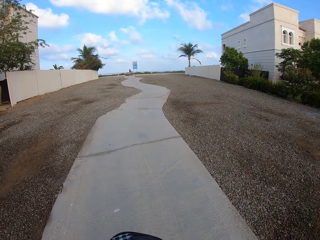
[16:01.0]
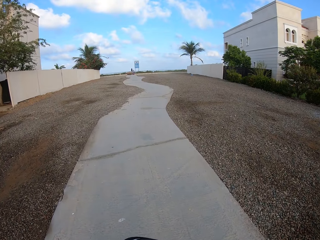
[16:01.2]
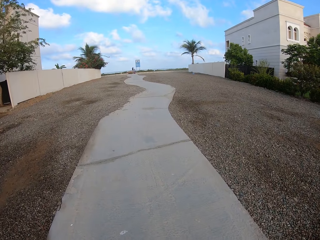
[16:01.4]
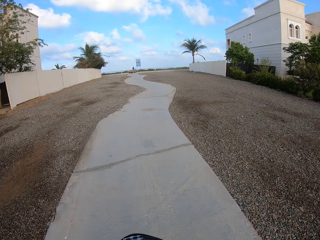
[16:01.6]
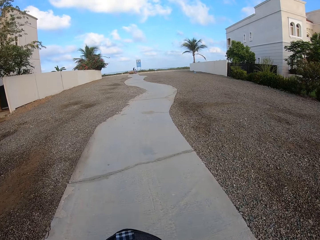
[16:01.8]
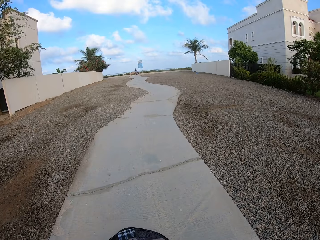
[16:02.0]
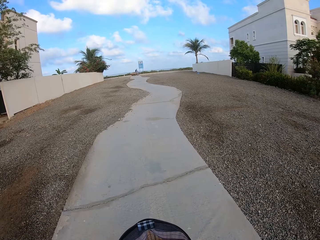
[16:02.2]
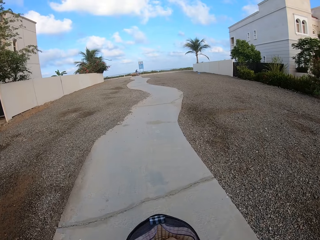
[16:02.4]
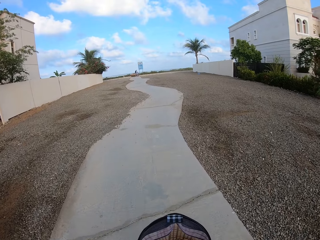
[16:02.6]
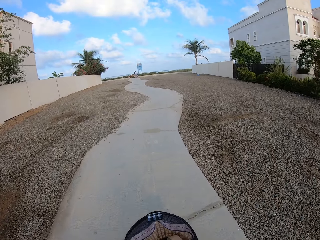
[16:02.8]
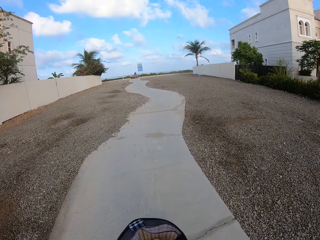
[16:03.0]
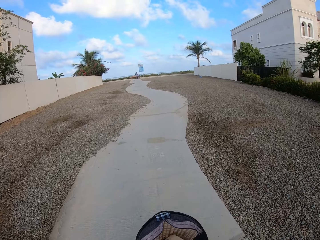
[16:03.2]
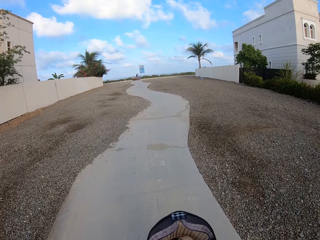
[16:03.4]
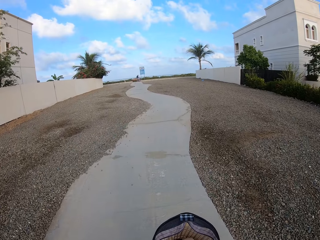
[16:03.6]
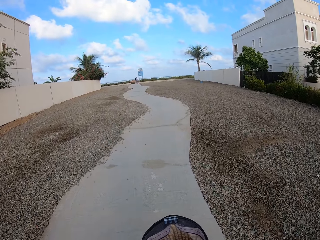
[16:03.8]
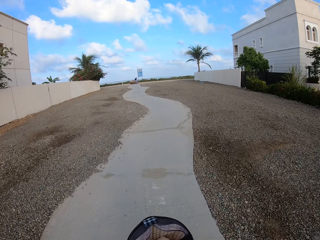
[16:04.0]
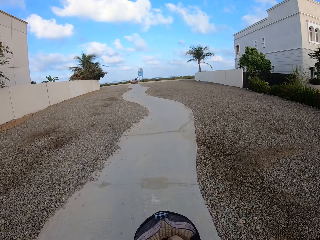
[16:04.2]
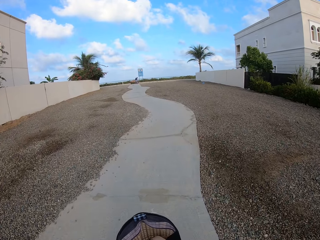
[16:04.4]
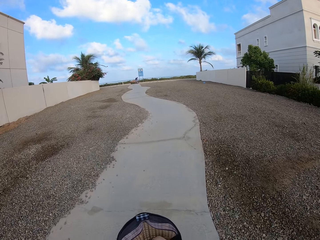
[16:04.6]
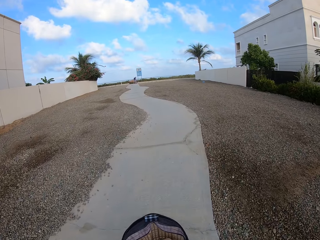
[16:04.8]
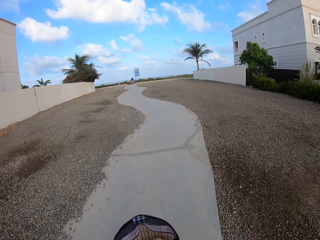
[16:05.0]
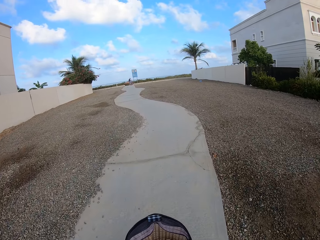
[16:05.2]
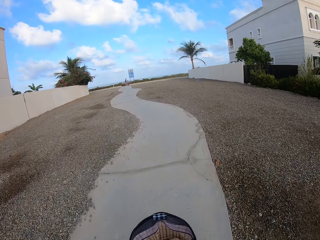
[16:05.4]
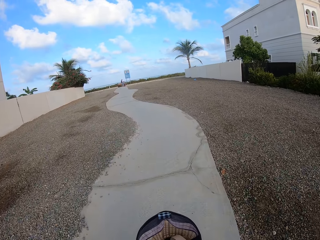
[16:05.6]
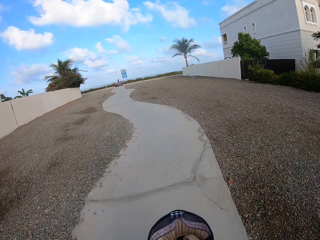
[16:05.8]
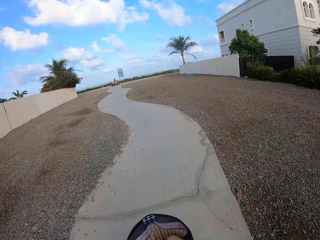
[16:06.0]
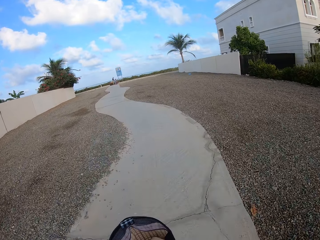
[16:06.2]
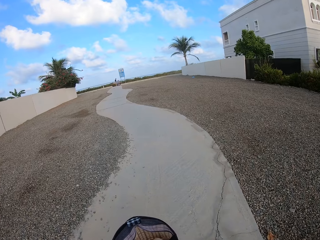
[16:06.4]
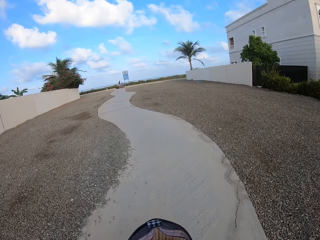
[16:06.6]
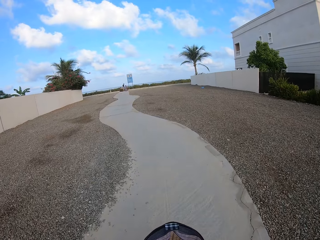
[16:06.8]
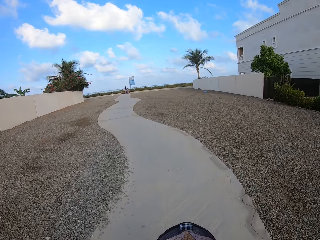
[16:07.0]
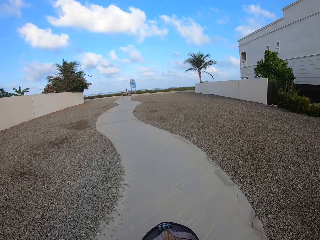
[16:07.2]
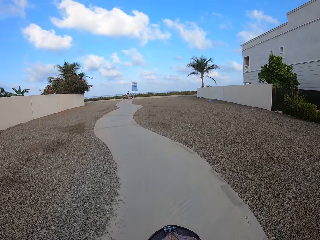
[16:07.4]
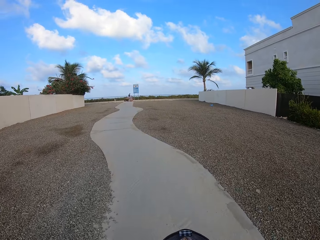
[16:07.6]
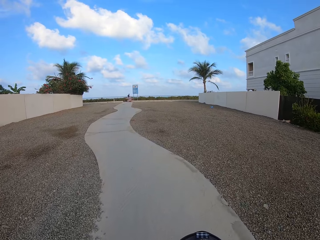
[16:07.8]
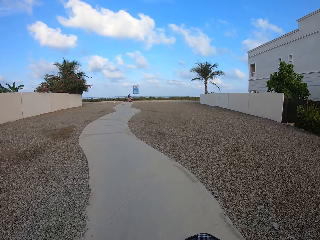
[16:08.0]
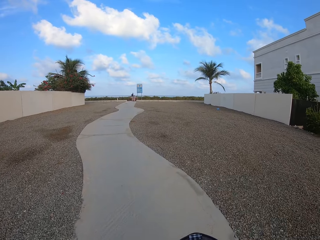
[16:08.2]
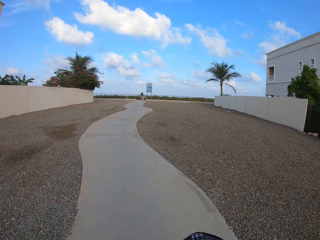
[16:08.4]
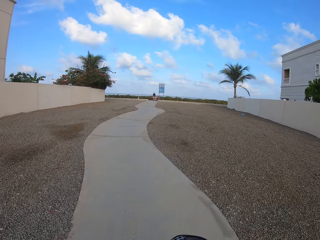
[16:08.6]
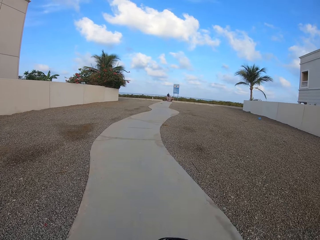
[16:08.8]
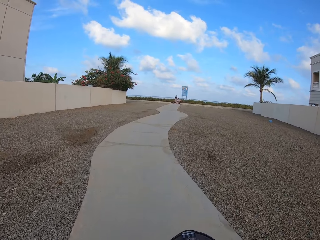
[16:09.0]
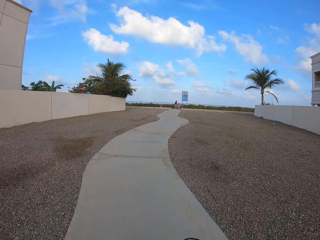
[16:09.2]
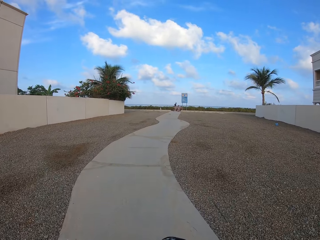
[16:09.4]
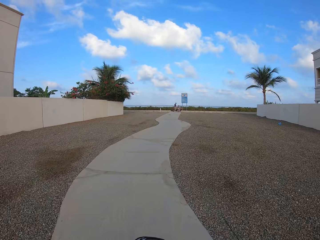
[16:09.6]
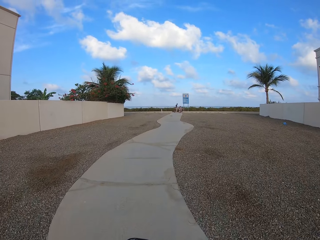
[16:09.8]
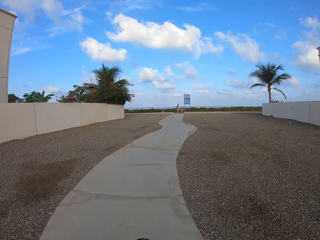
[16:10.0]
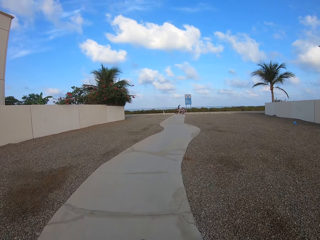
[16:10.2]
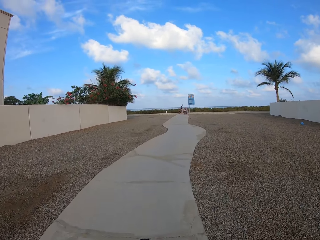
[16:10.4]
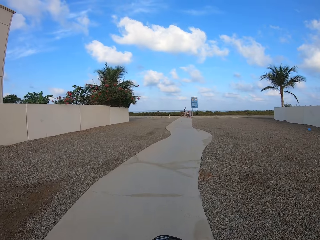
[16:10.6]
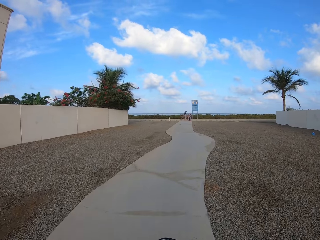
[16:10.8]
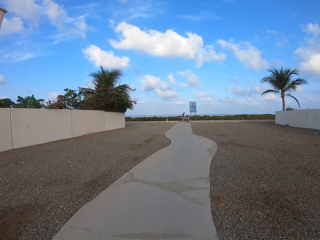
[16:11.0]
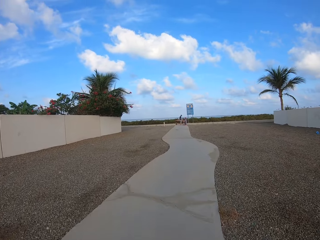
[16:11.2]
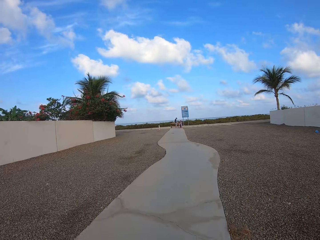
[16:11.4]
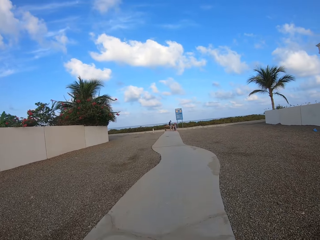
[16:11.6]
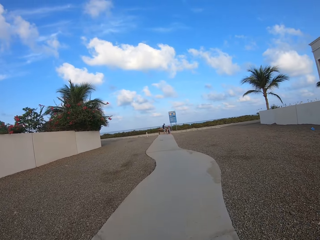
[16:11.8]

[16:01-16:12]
The camera wearer starts to cycle.

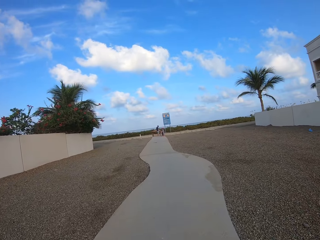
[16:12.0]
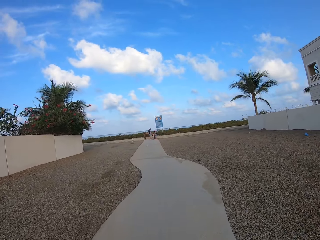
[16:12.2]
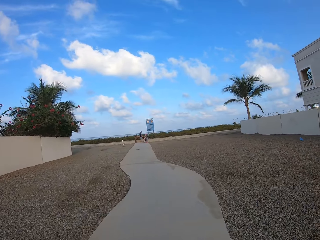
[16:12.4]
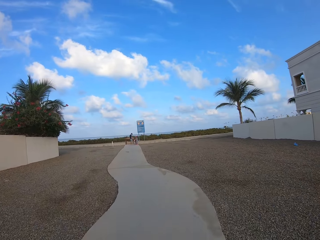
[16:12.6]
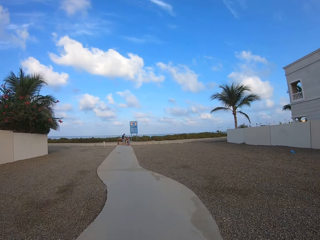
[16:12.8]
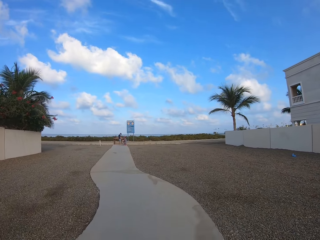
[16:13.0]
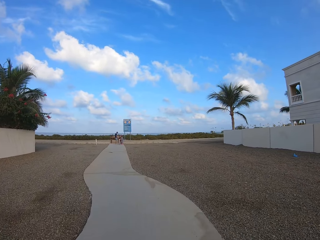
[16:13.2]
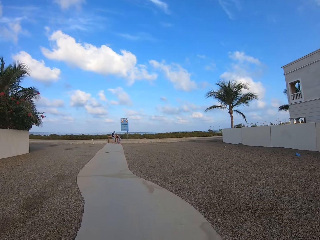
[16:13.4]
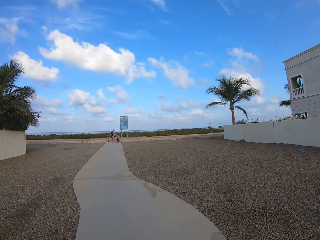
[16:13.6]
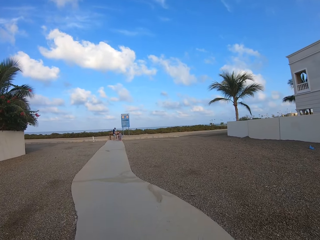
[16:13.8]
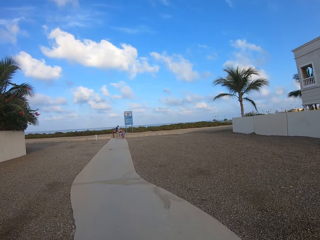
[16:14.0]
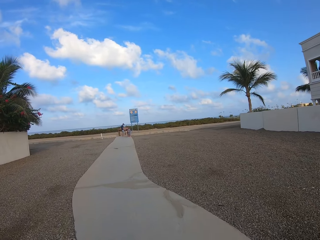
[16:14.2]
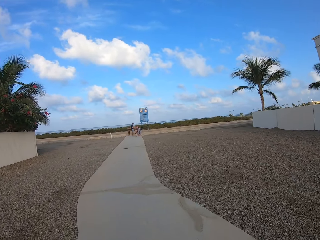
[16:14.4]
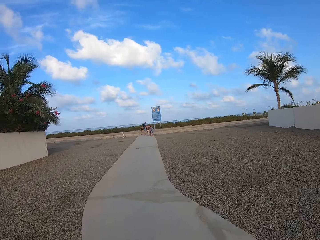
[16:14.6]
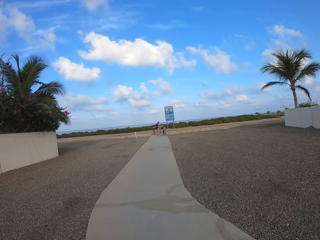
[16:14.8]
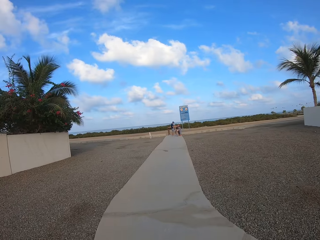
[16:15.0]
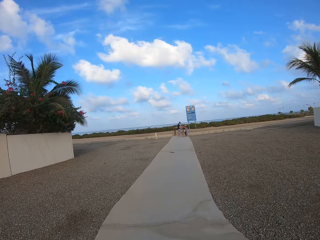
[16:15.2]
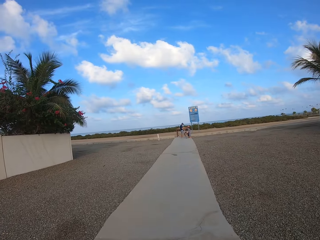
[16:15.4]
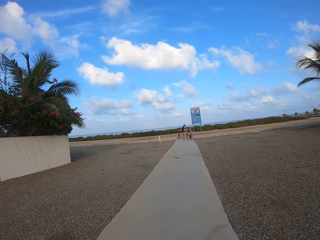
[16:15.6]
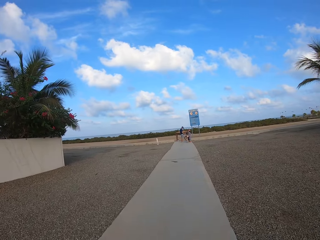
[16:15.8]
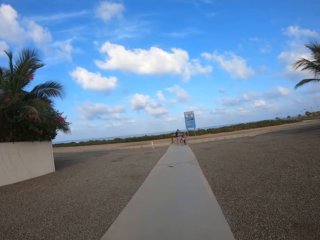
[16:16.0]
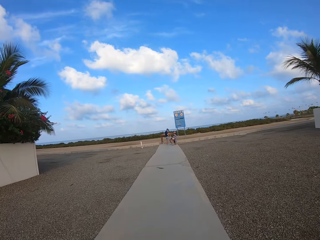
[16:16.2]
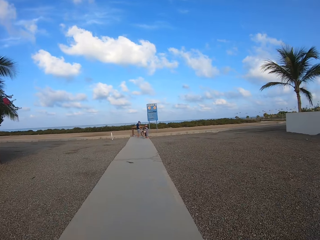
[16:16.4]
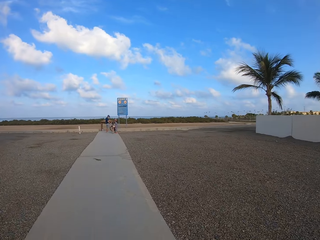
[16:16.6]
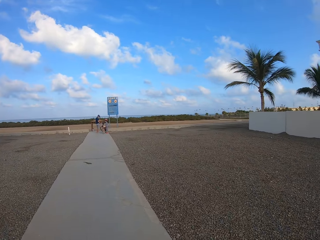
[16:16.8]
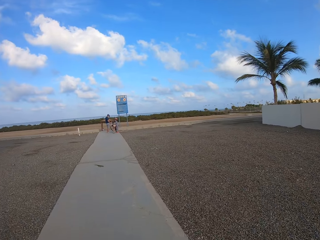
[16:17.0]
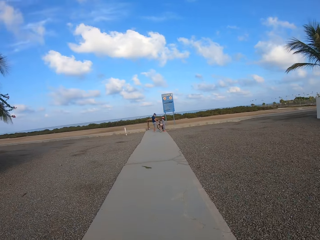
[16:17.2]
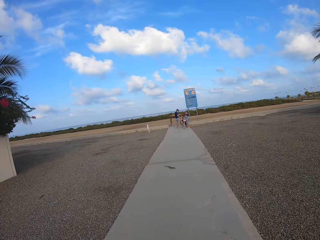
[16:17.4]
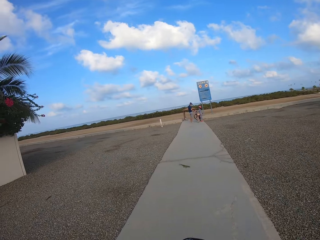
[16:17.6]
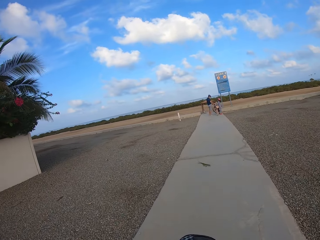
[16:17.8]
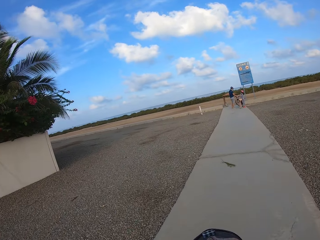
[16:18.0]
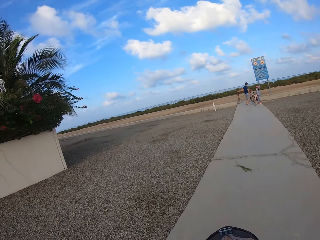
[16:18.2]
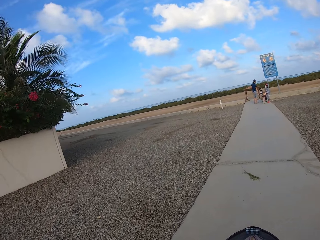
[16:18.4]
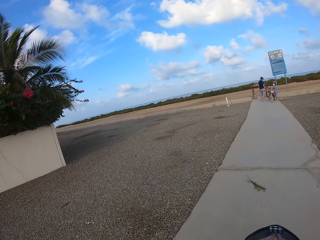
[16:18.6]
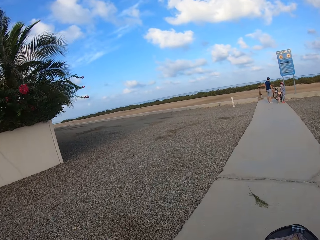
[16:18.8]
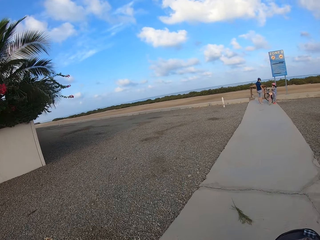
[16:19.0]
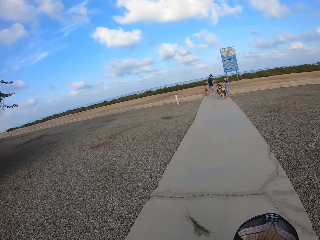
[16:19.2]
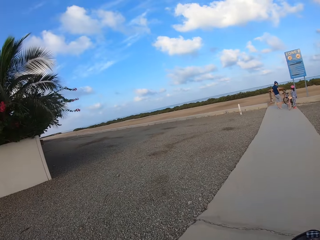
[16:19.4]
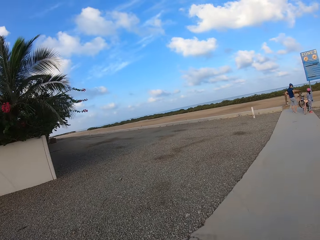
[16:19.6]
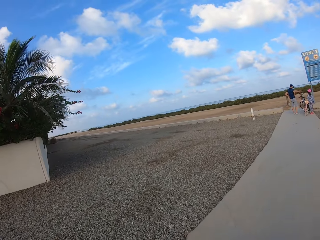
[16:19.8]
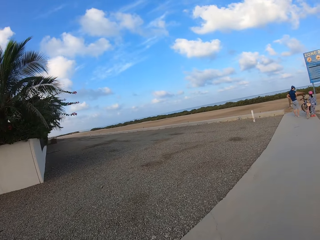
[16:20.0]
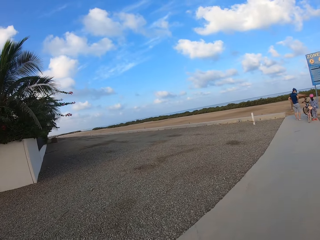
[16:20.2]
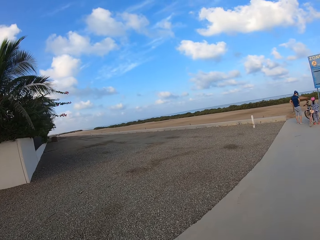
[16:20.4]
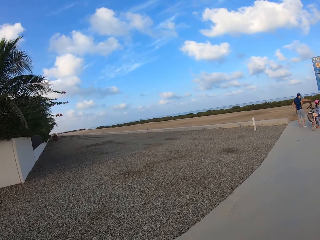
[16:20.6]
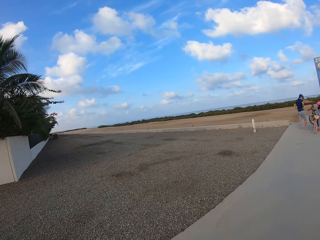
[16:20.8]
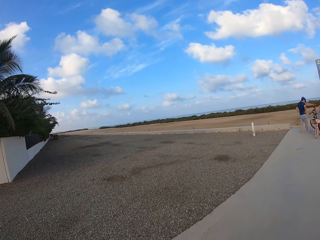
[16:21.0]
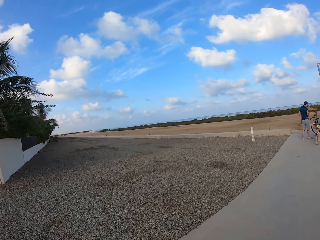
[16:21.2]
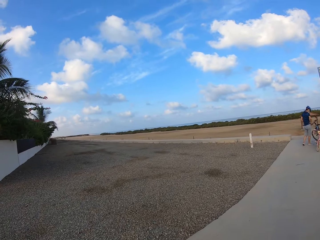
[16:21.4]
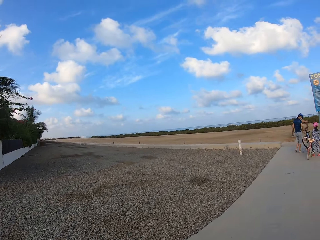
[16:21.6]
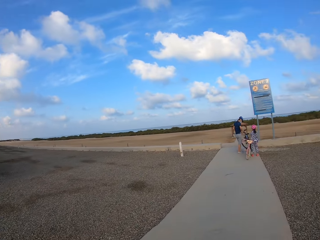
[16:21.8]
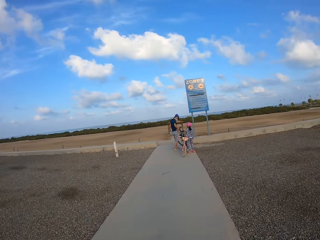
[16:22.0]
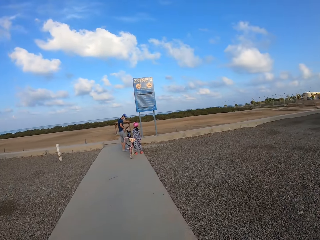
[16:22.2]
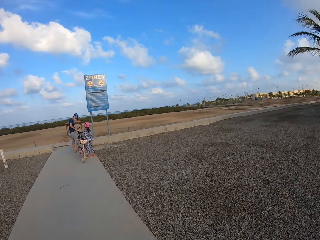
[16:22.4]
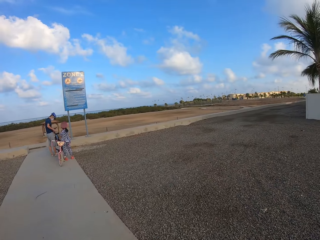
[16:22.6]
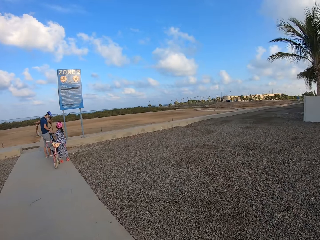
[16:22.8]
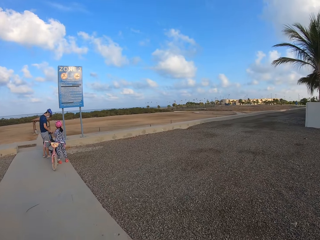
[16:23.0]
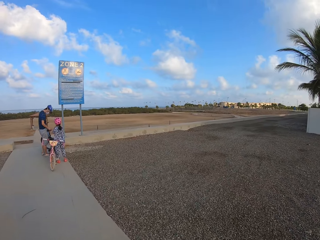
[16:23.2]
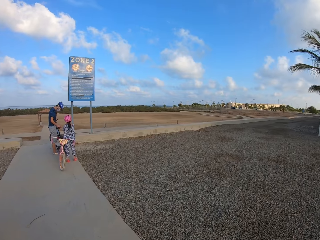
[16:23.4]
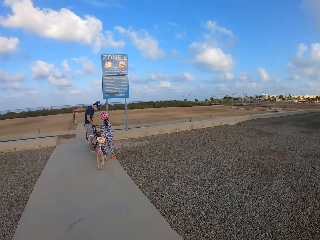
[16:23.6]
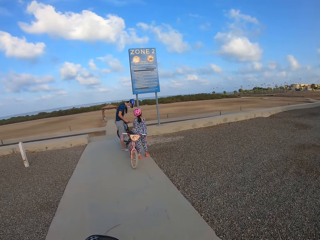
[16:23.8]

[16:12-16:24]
A girl stands next to a bicycle. A woman stands next to the bicycle.
